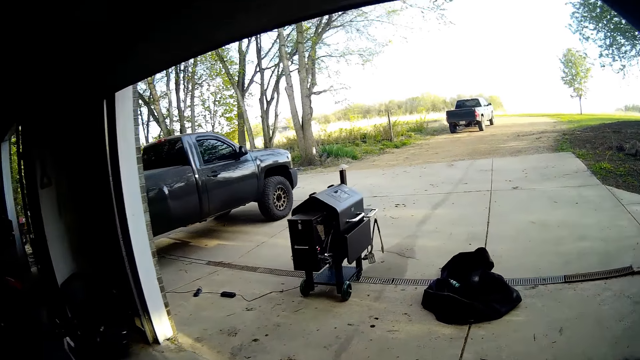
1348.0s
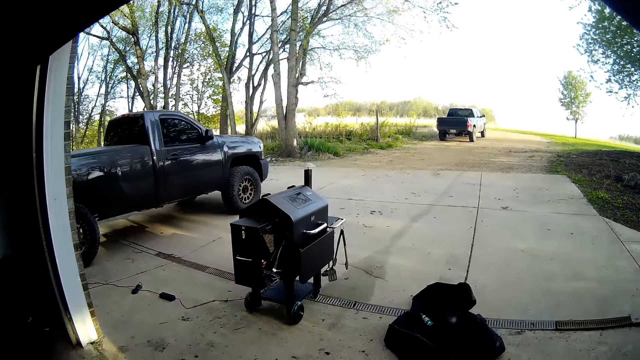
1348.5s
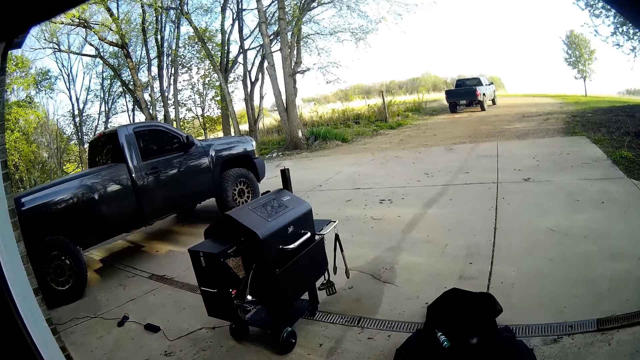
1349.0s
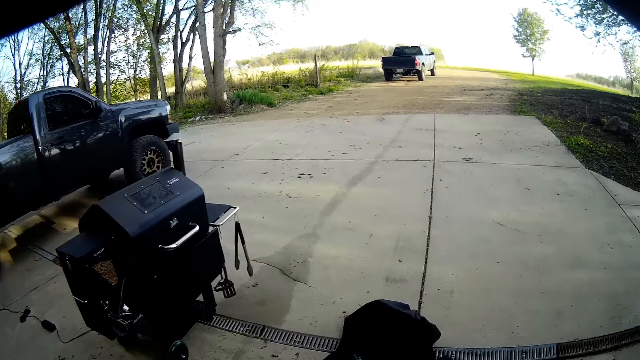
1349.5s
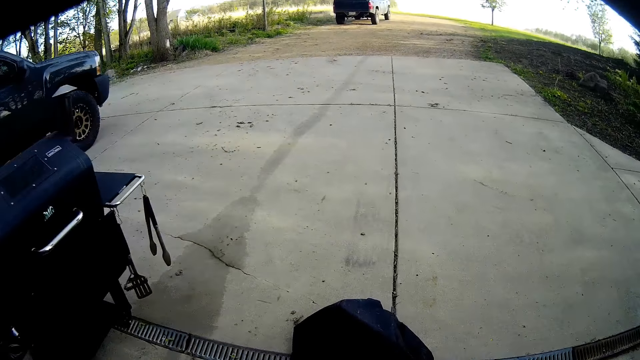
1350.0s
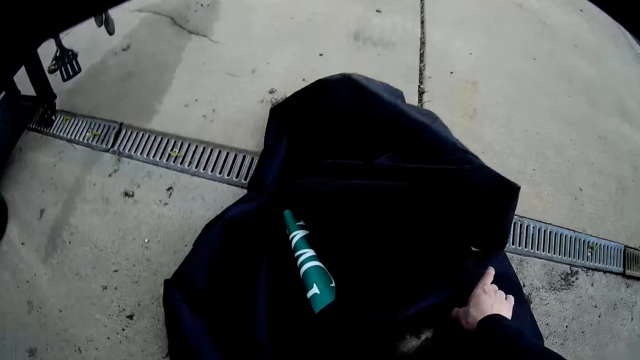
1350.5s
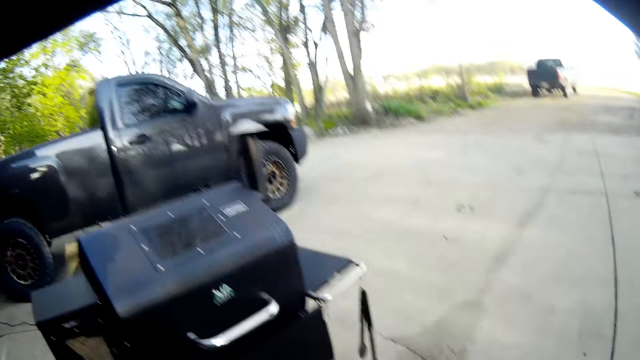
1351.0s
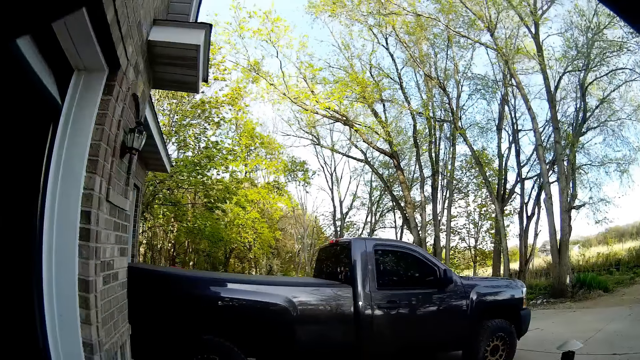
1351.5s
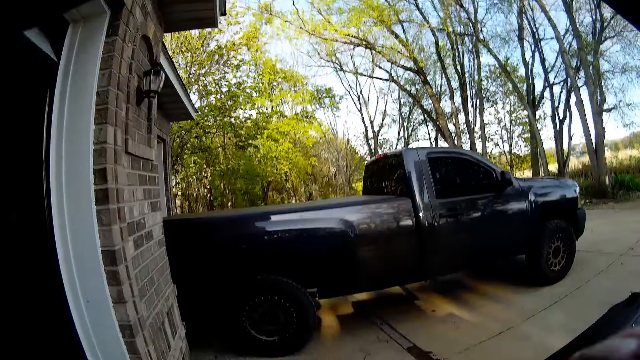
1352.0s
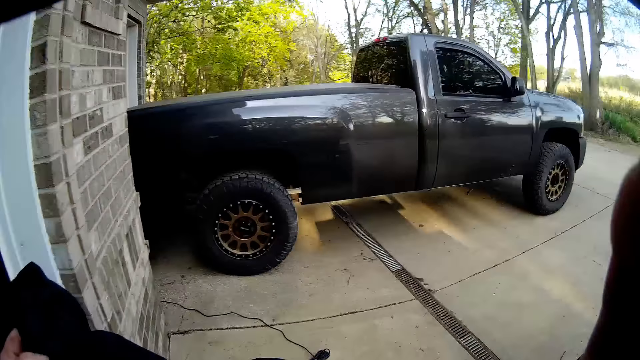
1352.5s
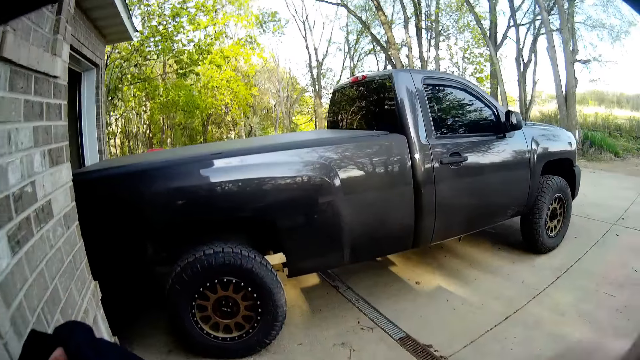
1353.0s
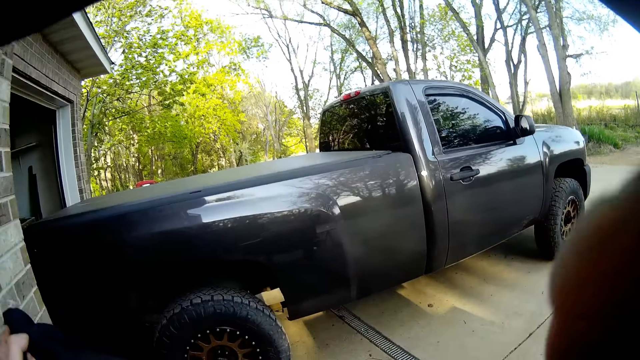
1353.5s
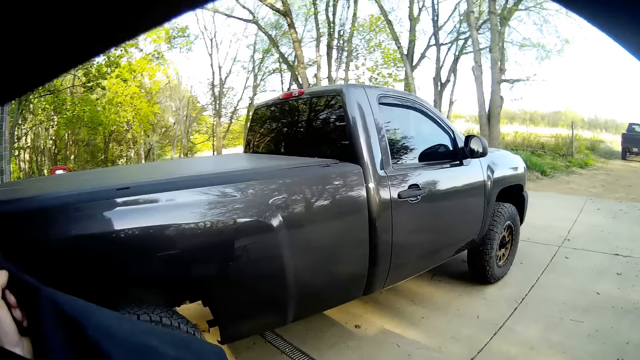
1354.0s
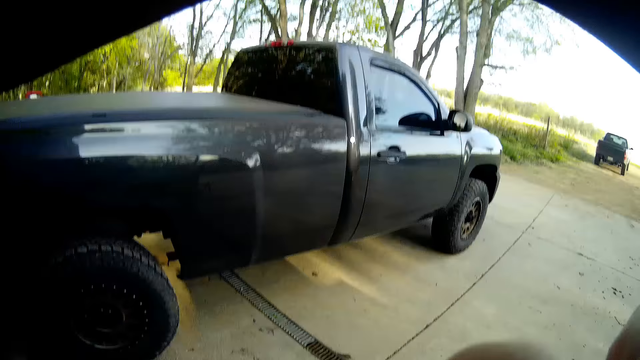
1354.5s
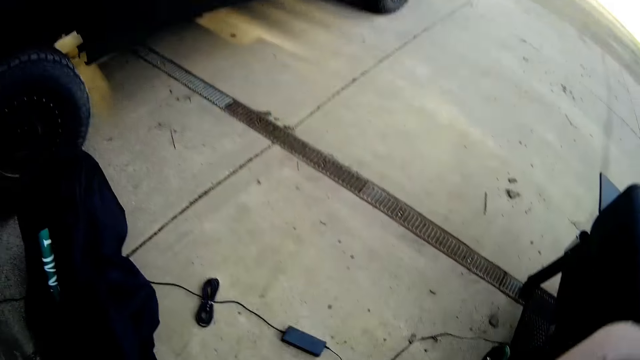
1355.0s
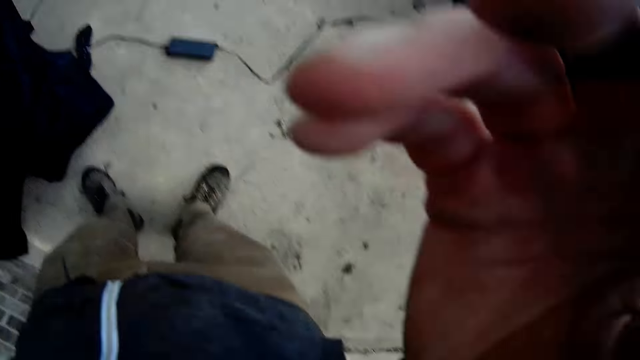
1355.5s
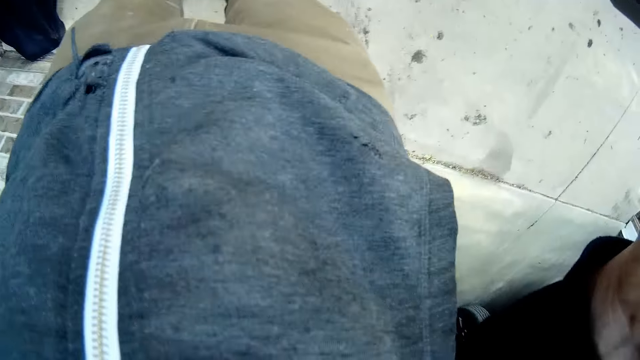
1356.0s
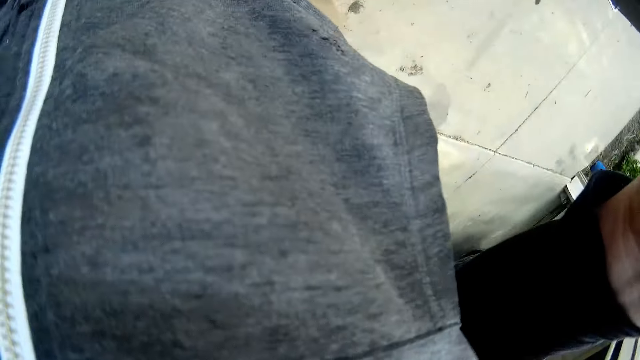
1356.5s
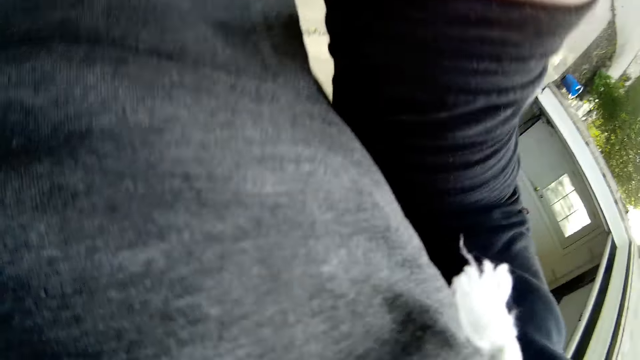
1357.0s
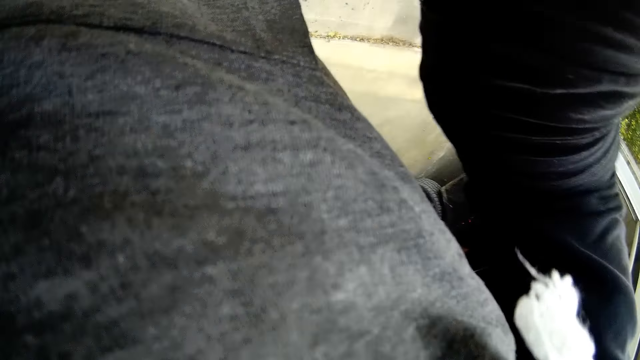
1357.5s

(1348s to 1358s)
The camera wearer lifts a cloth up from the floor. They pick up the bag and adjust the camera.
